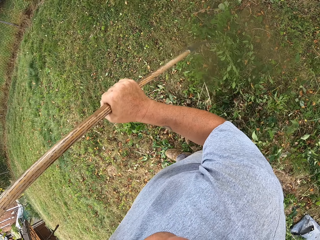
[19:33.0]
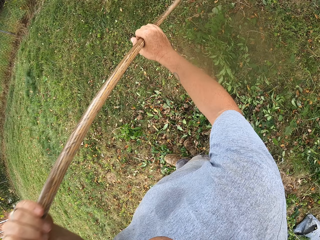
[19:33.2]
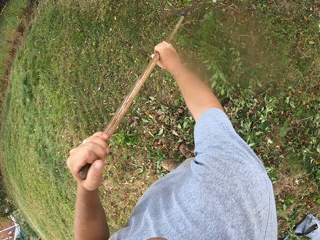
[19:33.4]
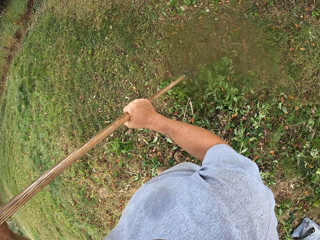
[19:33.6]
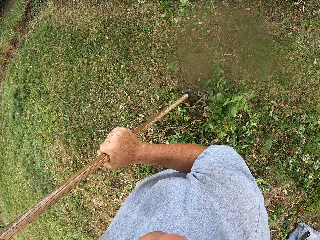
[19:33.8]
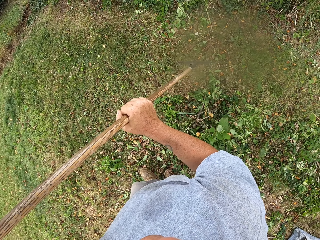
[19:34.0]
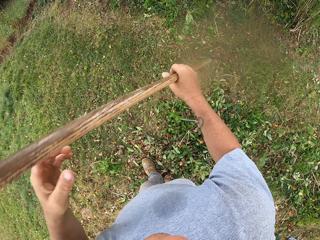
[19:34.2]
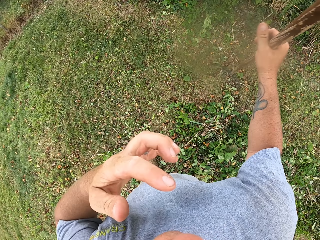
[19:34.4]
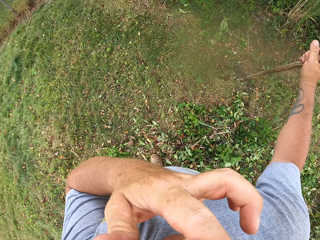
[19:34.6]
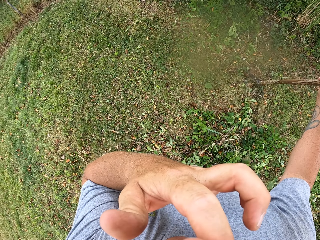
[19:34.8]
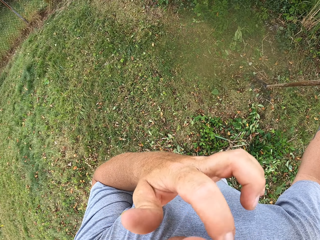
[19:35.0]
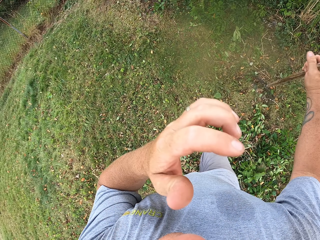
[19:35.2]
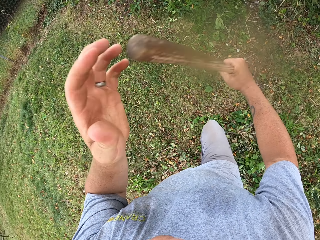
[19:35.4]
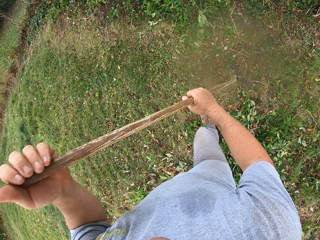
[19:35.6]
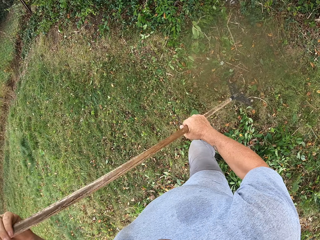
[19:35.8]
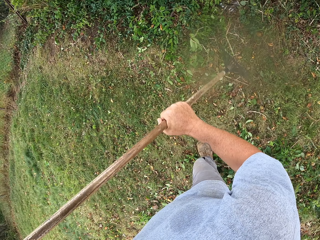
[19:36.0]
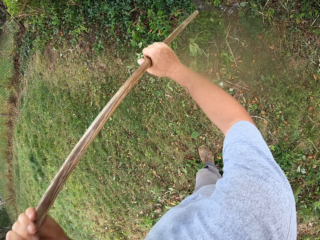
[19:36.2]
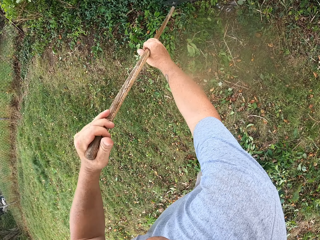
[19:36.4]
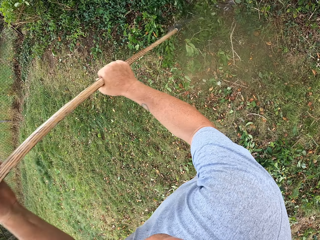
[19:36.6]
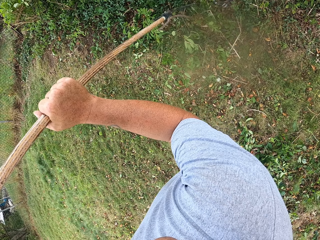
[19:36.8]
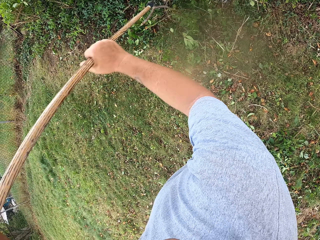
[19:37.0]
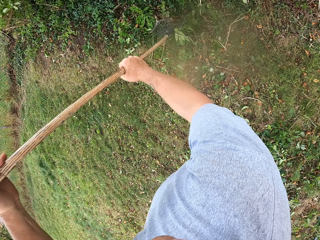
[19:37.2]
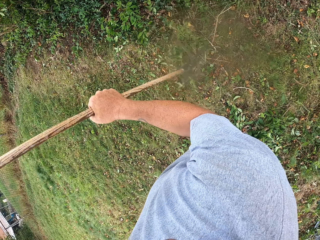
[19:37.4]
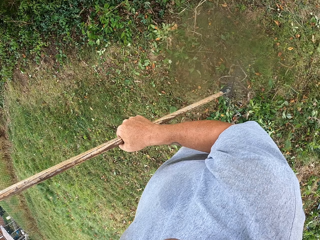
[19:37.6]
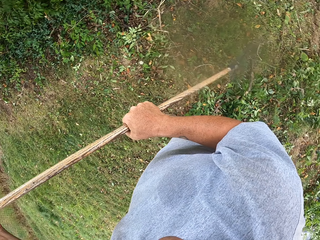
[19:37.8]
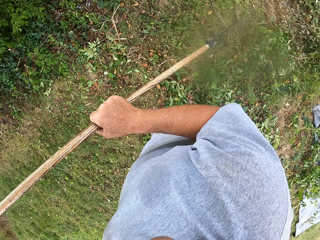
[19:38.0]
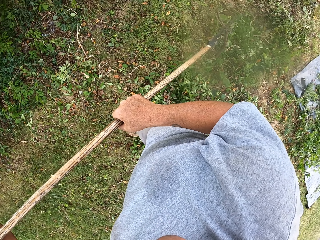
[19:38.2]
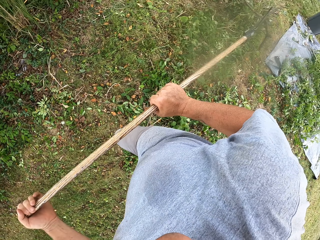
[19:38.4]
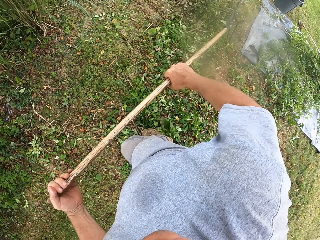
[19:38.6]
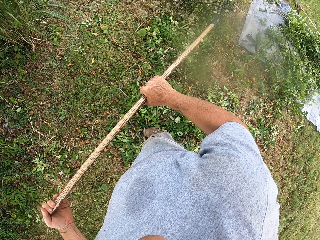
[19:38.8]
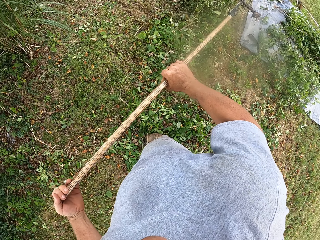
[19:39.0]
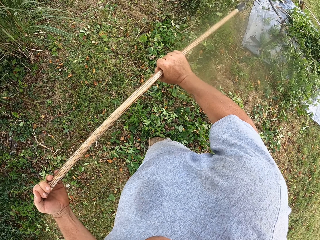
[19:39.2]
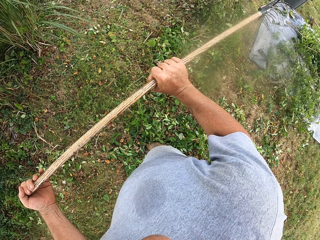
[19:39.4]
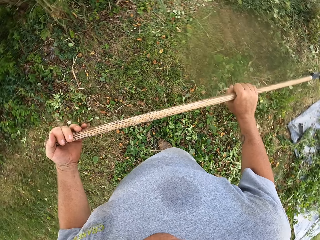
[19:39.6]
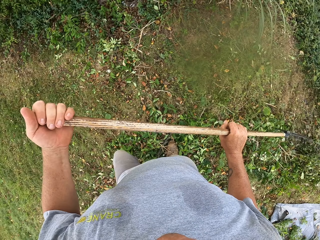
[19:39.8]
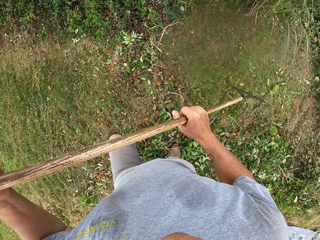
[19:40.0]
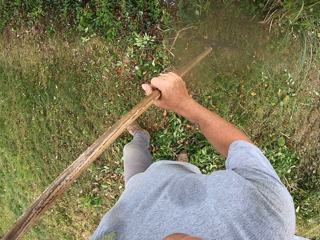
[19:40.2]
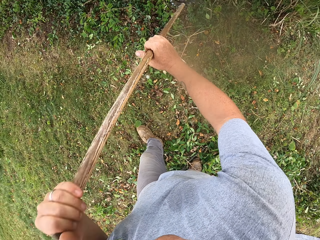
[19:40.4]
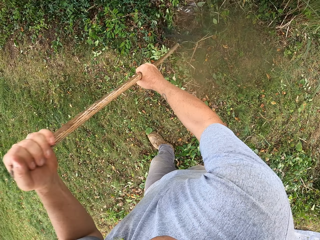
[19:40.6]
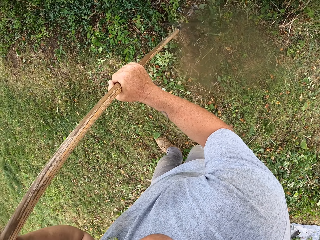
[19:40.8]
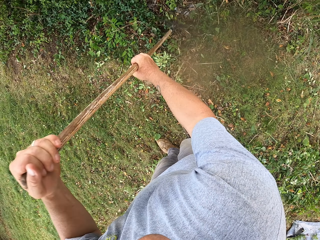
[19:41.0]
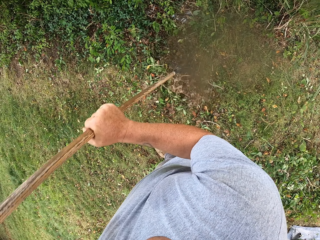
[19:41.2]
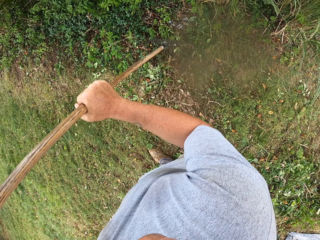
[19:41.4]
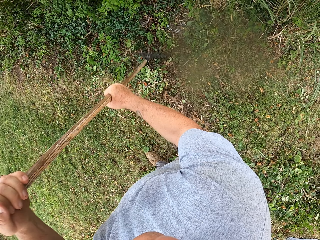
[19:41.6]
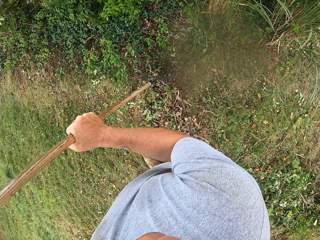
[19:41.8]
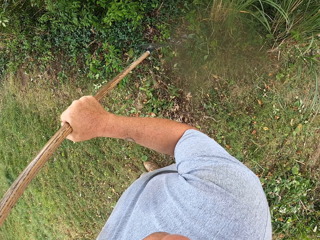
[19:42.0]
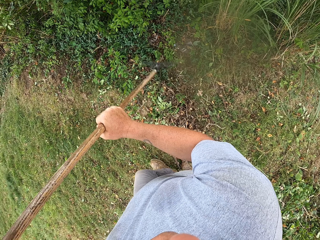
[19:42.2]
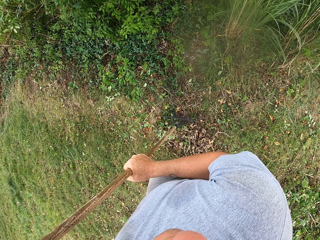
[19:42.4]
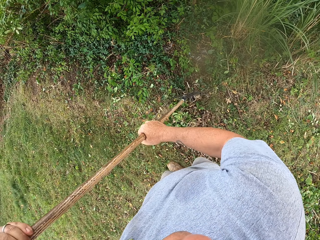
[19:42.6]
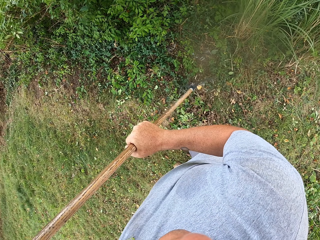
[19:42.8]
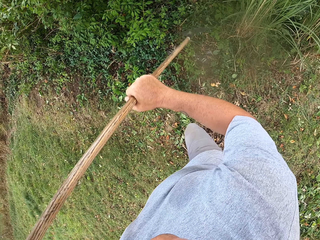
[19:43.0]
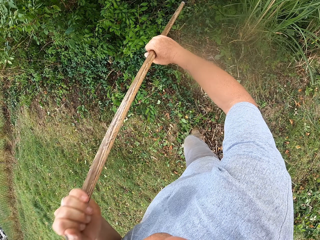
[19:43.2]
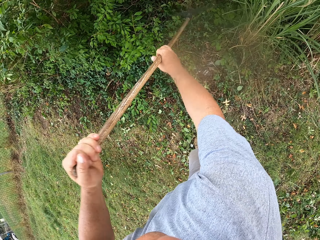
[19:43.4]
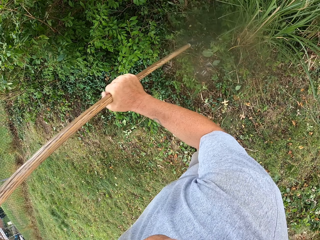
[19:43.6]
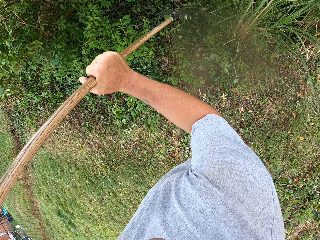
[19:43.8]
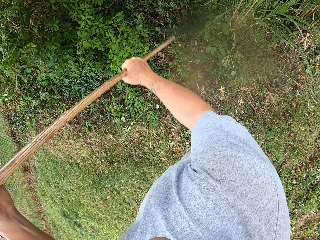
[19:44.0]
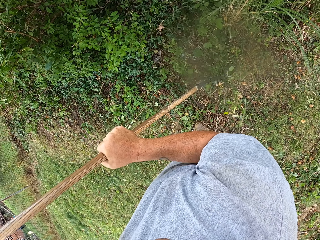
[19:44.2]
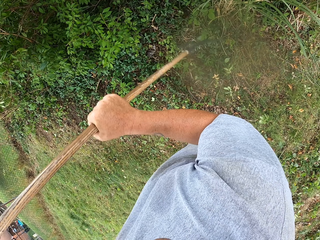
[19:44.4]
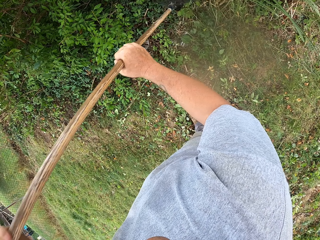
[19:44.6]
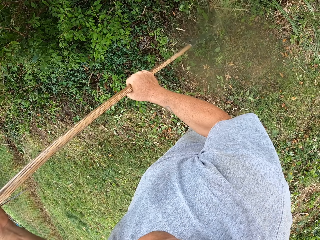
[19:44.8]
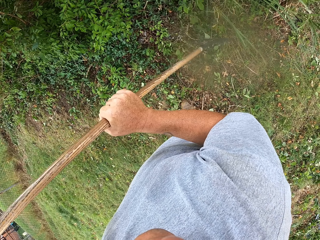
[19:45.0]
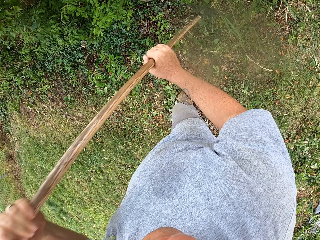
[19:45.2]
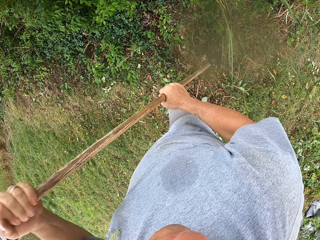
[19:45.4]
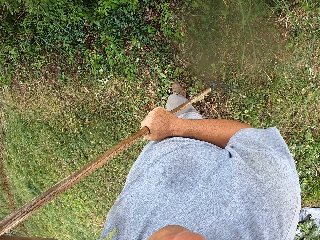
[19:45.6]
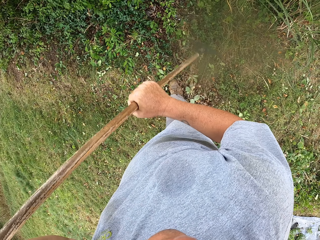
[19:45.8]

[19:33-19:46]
The camera wearer touches the face with the left hand. They hold the rake handle with the left hand. They gather leaves with the rake. They shake the rake. They turn around. They gather the leaves with the rake.

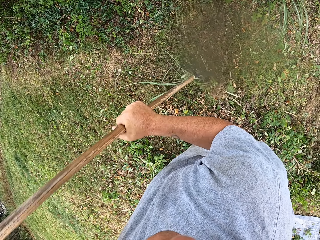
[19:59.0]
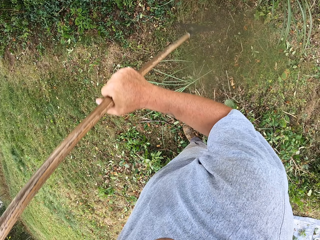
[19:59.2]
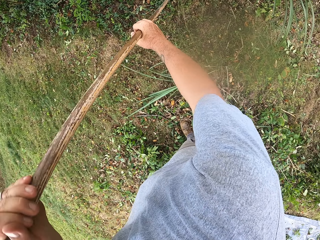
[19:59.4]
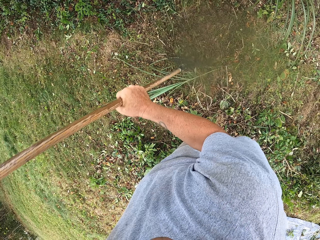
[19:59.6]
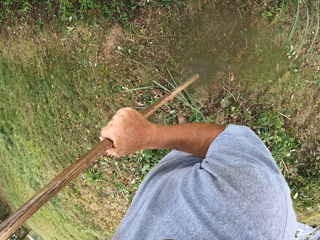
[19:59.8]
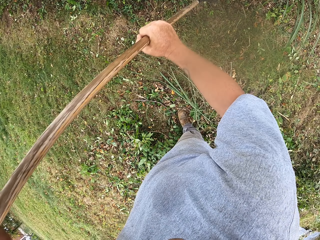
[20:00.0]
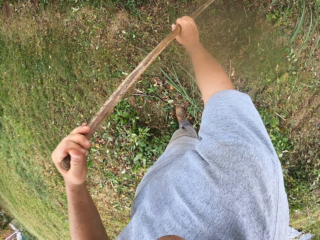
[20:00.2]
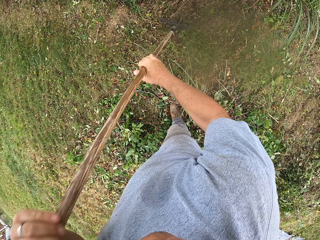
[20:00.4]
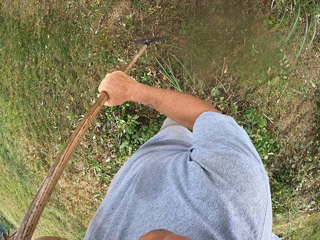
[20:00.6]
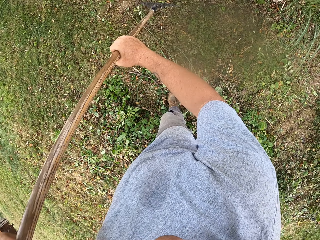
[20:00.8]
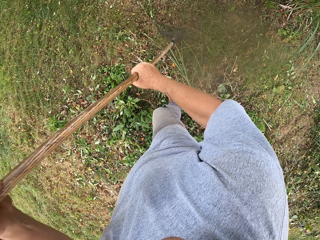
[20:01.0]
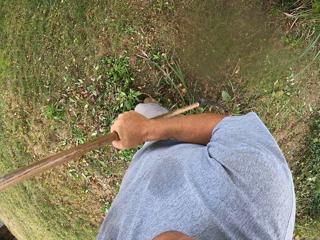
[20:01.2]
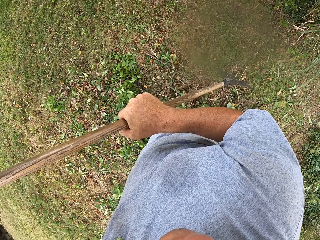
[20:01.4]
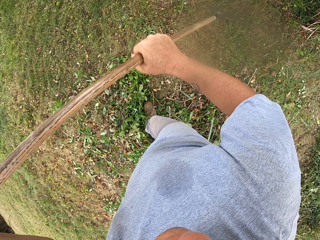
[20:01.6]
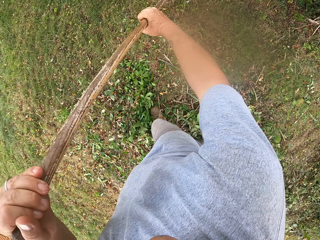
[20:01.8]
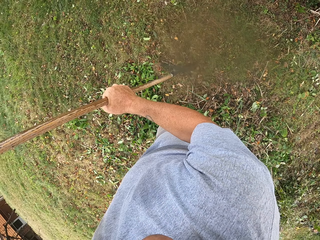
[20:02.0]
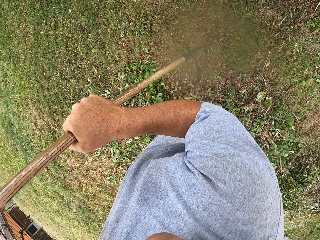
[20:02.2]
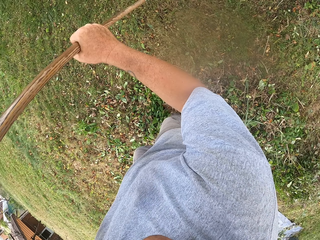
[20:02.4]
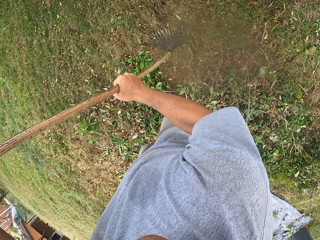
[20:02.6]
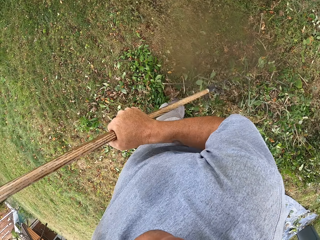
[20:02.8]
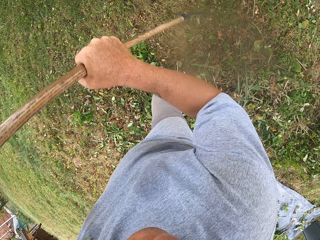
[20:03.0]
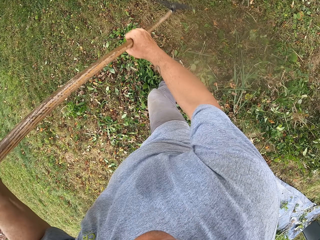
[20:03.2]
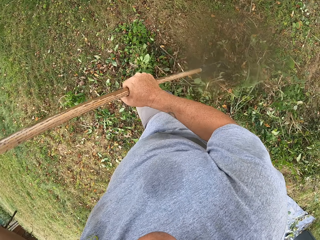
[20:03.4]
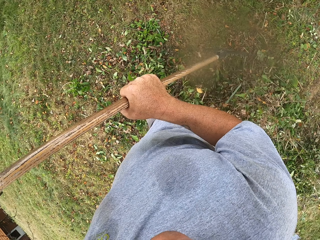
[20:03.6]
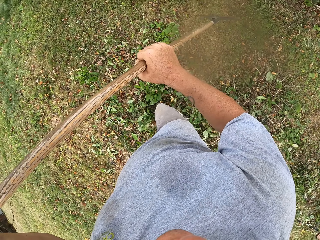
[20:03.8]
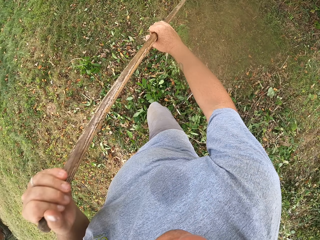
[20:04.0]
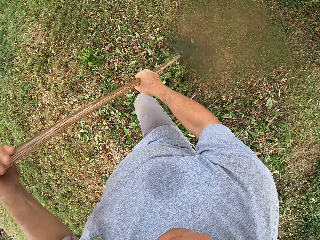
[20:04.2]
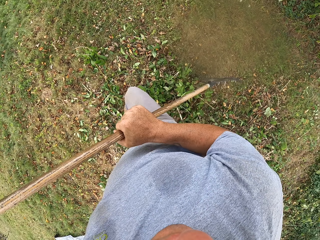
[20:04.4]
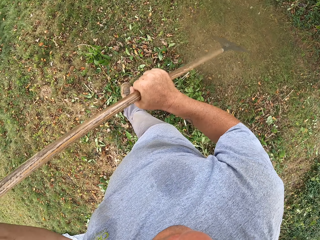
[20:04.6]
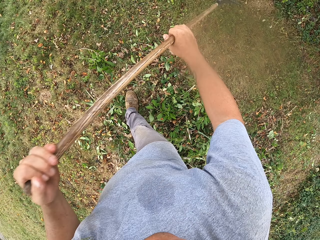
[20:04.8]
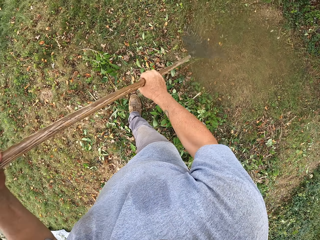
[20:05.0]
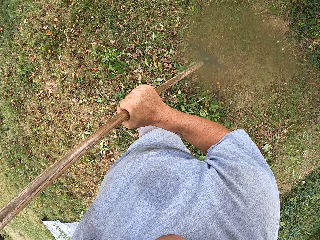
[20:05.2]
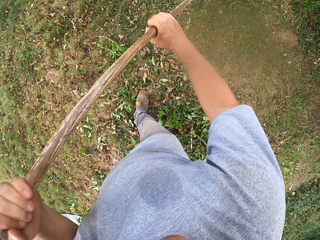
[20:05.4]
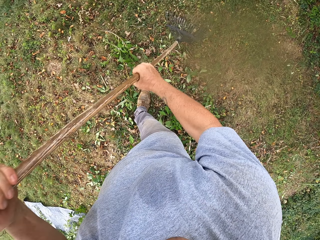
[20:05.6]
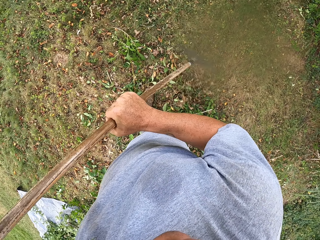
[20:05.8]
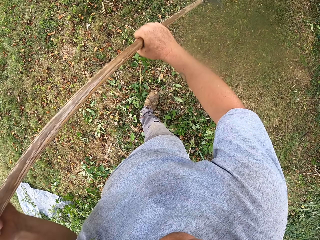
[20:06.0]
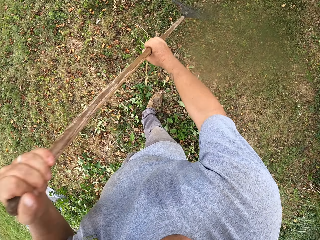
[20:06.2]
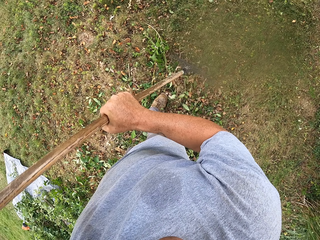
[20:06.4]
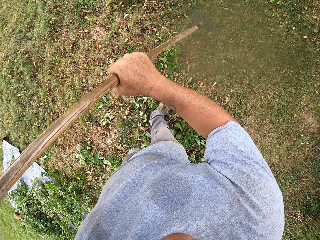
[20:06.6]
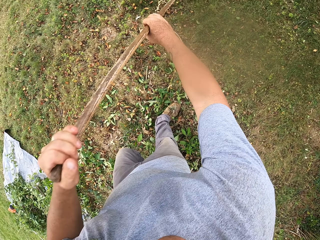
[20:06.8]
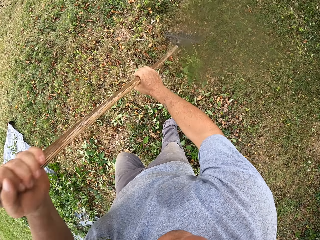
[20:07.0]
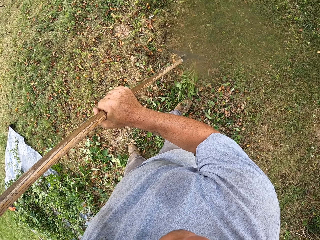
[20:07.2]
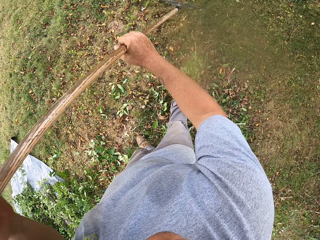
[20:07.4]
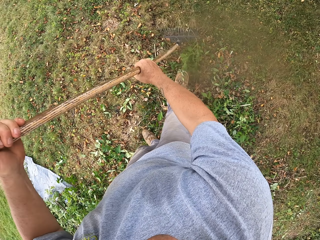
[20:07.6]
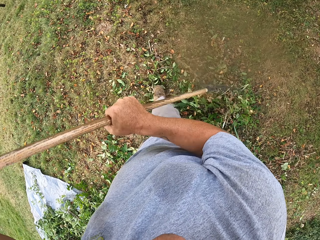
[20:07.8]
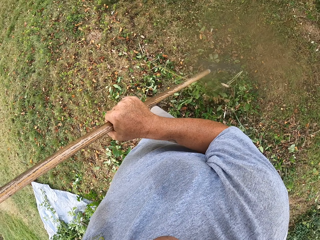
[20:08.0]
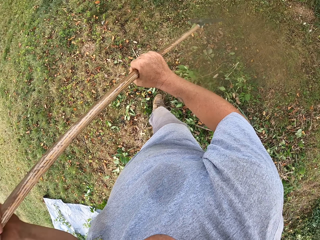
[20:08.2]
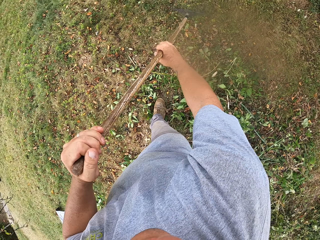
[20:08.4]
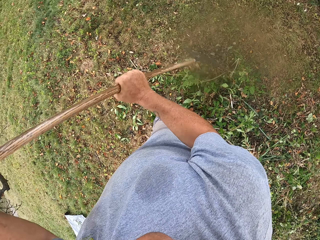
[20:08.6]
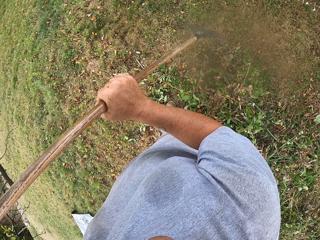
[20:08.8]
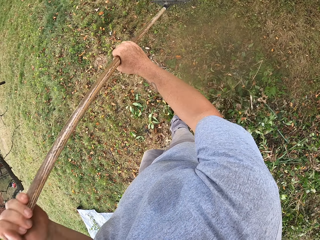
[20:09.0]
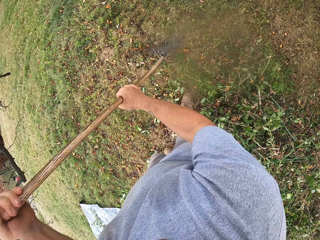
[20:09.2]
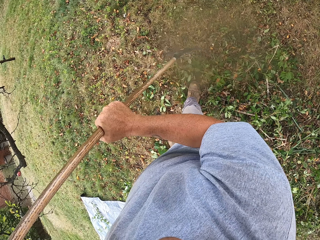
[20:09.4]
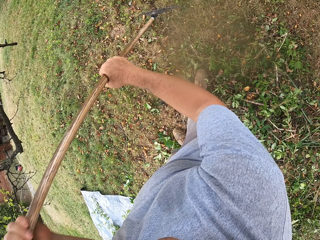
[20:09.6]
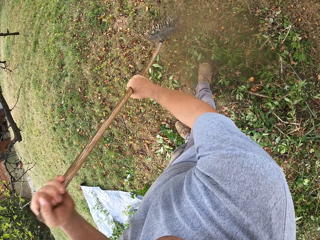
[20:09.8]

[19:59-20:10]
The camera wearer moves the left foot. They gather leaves with a rake.
